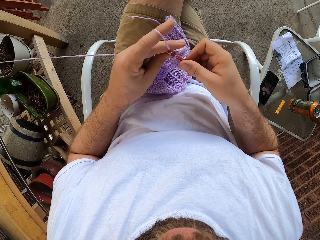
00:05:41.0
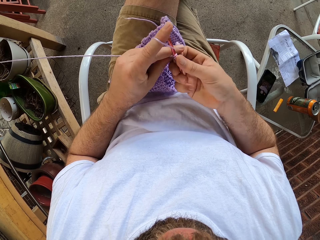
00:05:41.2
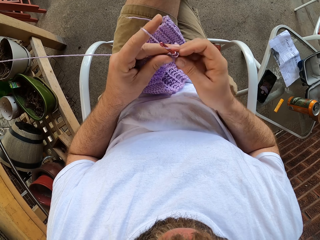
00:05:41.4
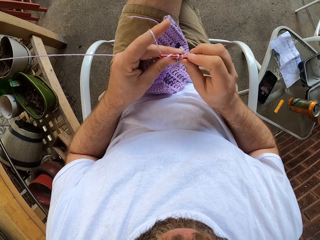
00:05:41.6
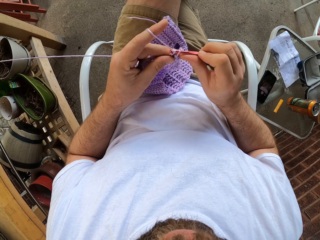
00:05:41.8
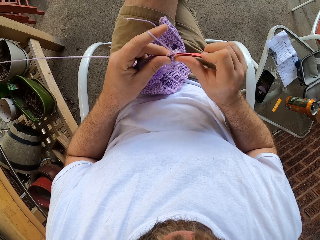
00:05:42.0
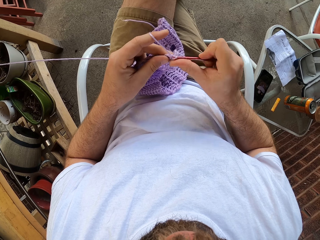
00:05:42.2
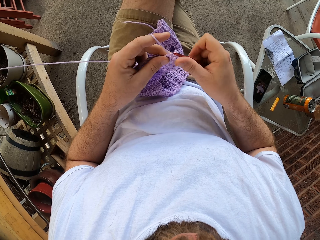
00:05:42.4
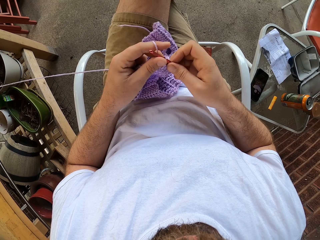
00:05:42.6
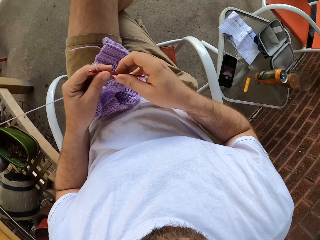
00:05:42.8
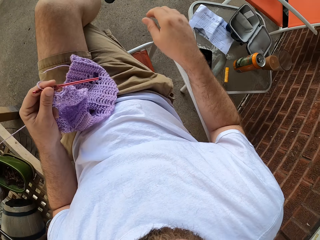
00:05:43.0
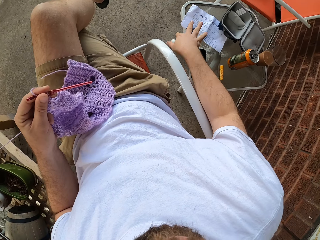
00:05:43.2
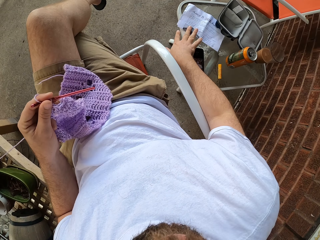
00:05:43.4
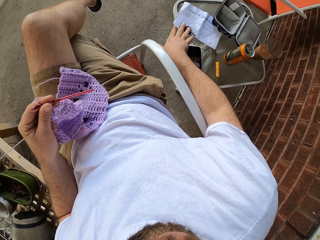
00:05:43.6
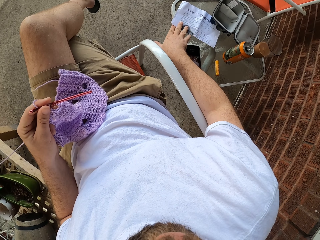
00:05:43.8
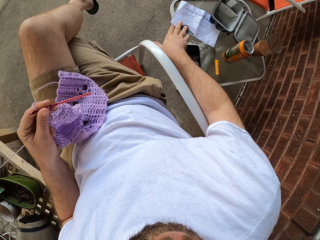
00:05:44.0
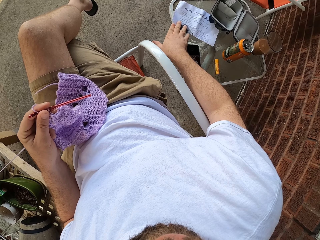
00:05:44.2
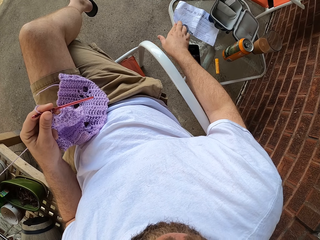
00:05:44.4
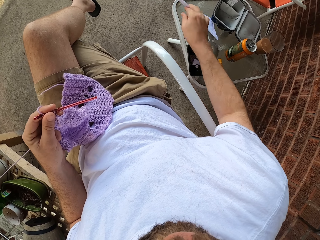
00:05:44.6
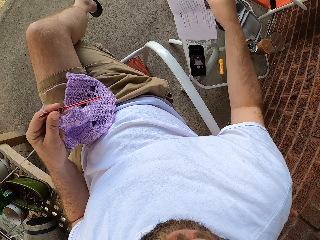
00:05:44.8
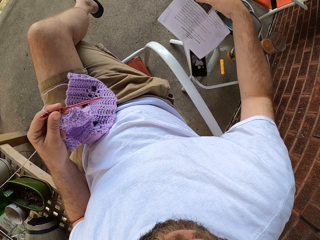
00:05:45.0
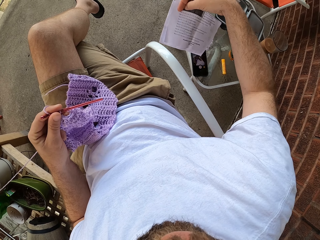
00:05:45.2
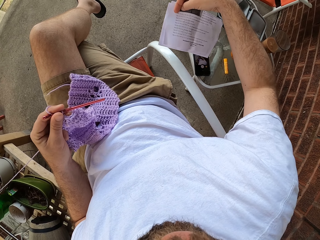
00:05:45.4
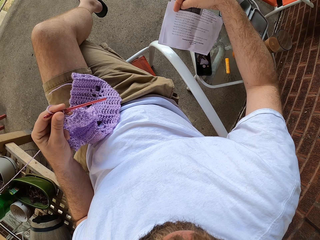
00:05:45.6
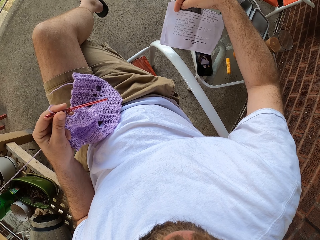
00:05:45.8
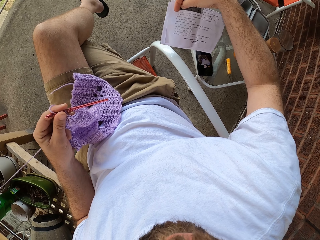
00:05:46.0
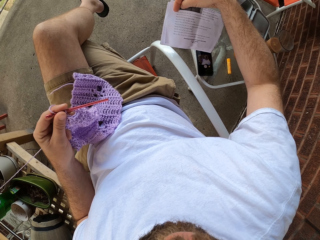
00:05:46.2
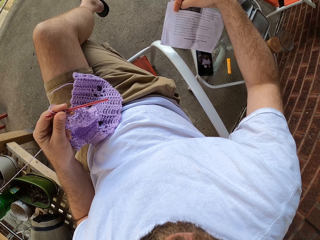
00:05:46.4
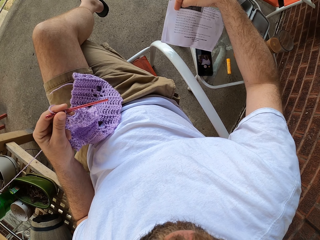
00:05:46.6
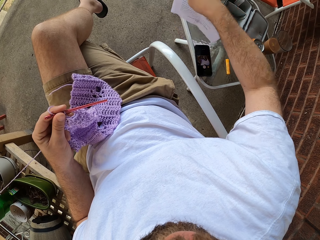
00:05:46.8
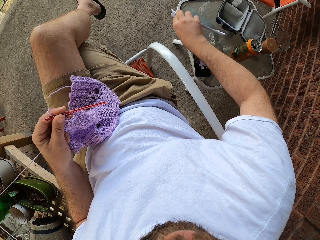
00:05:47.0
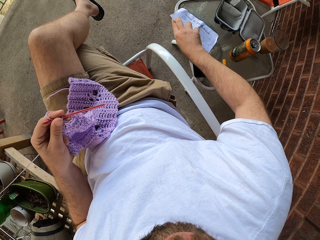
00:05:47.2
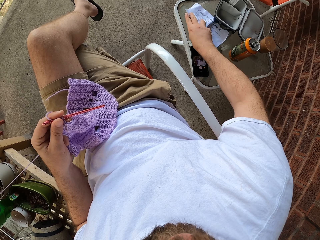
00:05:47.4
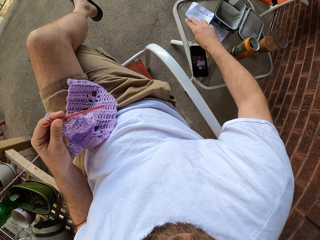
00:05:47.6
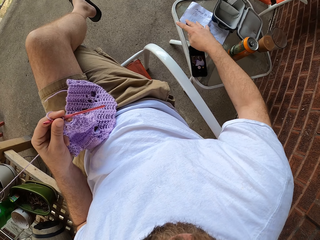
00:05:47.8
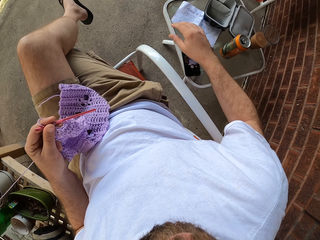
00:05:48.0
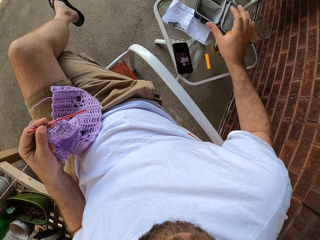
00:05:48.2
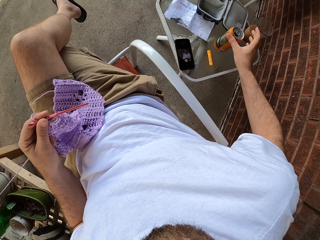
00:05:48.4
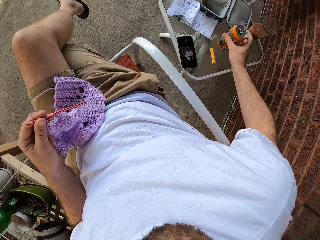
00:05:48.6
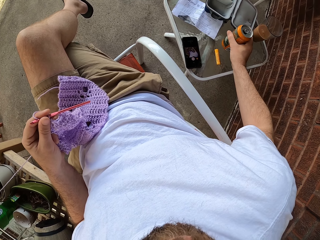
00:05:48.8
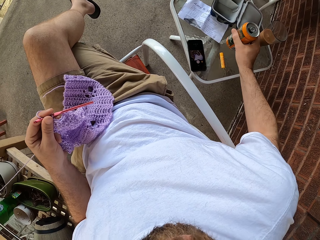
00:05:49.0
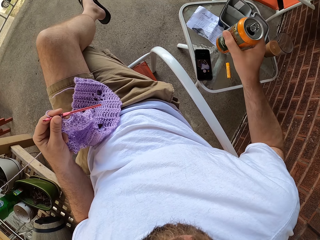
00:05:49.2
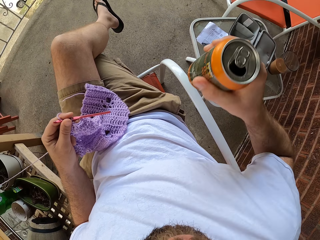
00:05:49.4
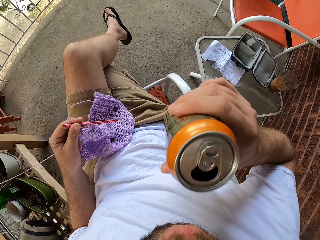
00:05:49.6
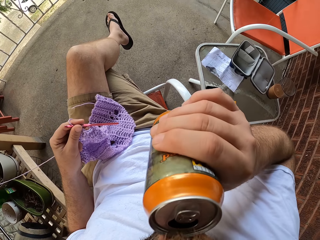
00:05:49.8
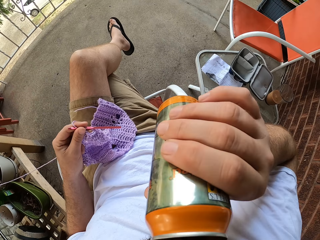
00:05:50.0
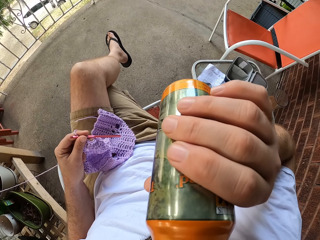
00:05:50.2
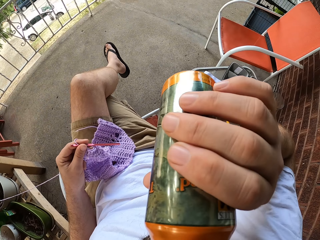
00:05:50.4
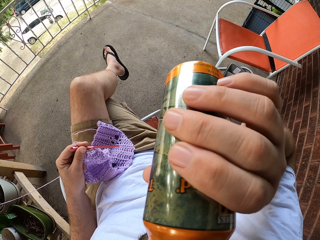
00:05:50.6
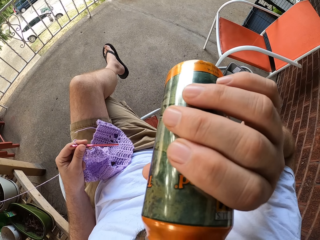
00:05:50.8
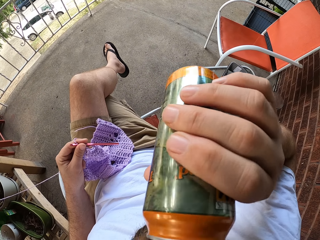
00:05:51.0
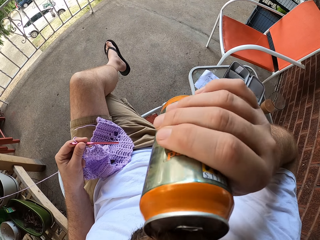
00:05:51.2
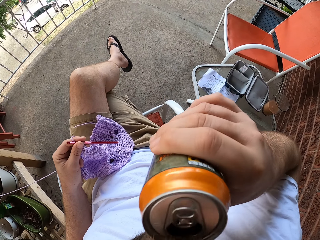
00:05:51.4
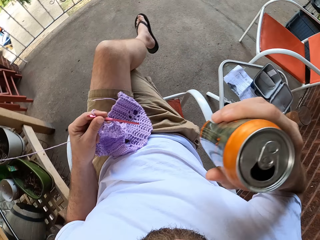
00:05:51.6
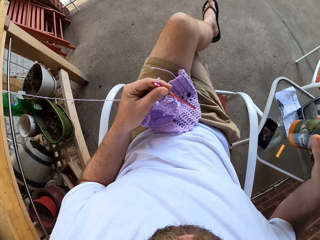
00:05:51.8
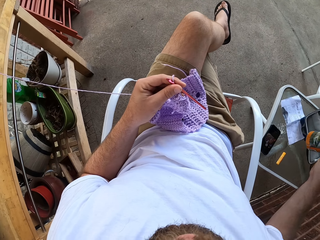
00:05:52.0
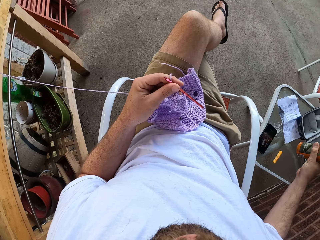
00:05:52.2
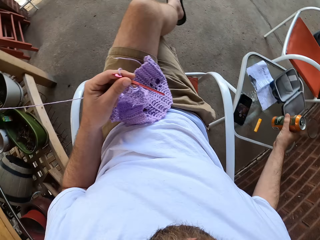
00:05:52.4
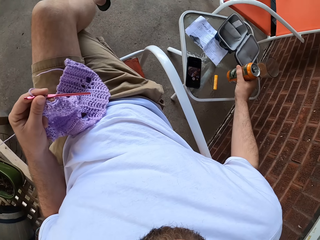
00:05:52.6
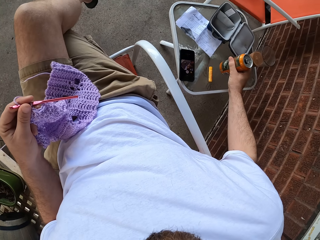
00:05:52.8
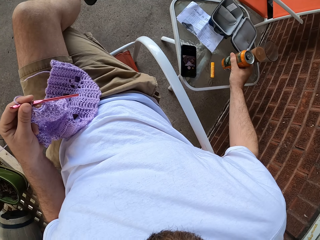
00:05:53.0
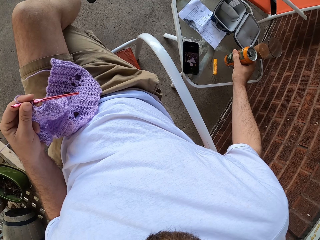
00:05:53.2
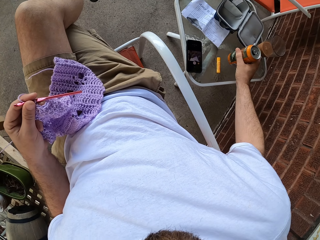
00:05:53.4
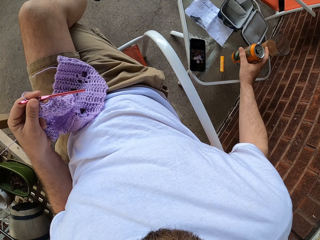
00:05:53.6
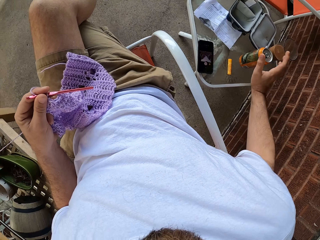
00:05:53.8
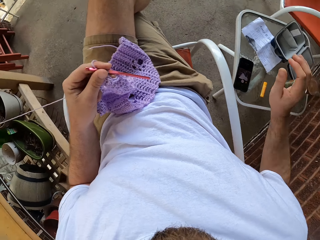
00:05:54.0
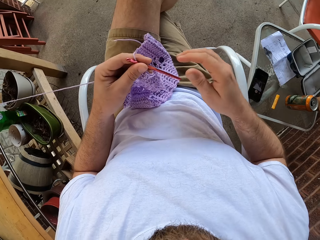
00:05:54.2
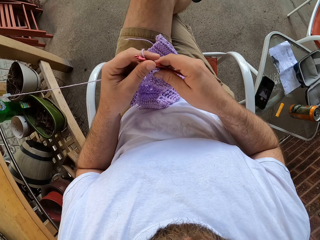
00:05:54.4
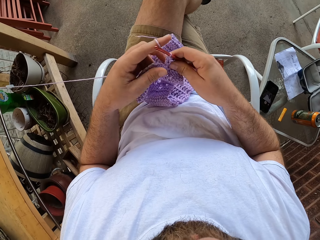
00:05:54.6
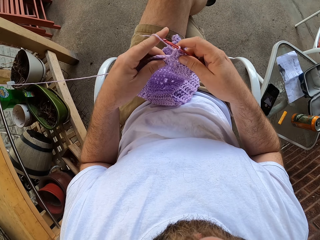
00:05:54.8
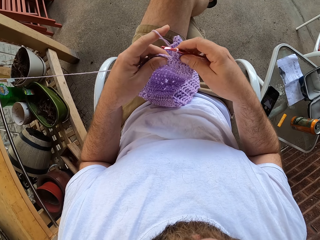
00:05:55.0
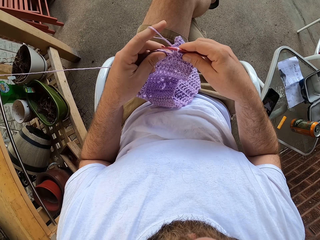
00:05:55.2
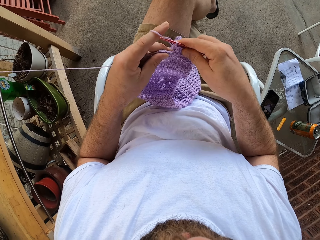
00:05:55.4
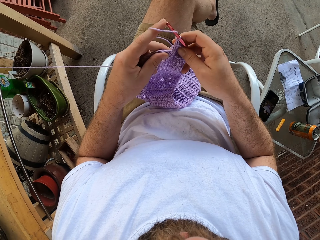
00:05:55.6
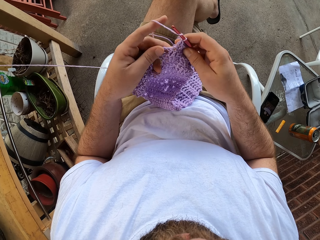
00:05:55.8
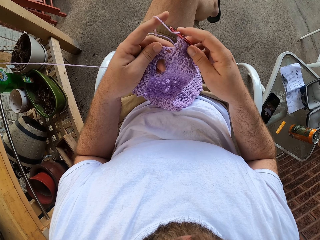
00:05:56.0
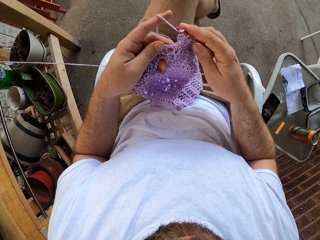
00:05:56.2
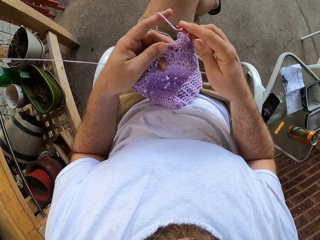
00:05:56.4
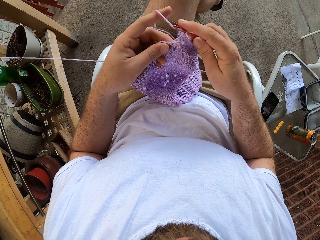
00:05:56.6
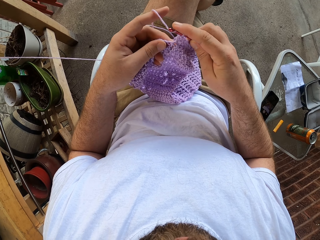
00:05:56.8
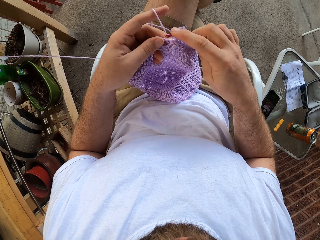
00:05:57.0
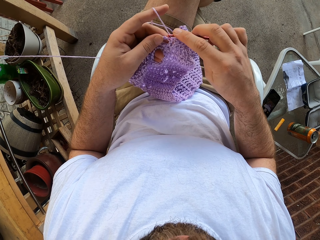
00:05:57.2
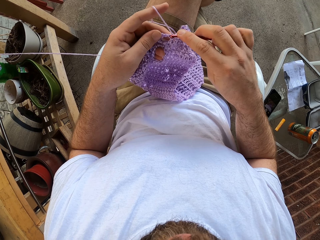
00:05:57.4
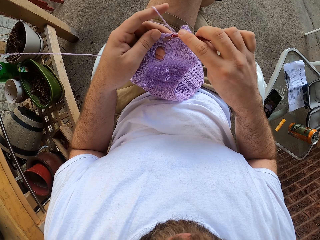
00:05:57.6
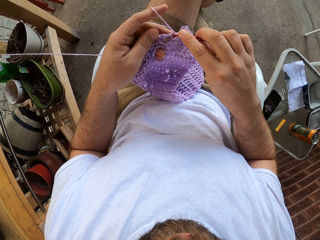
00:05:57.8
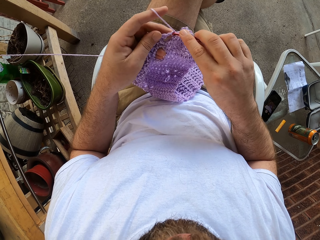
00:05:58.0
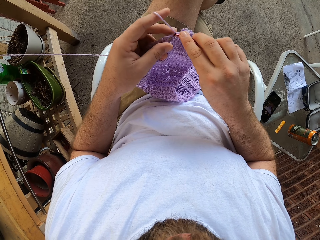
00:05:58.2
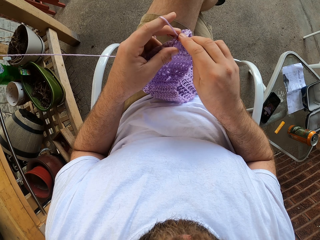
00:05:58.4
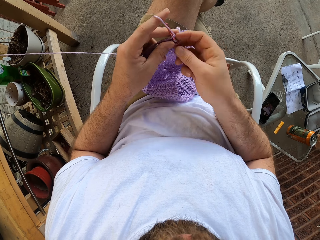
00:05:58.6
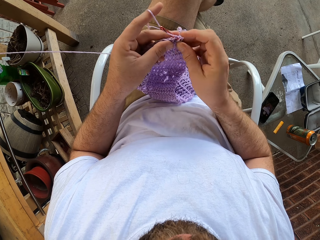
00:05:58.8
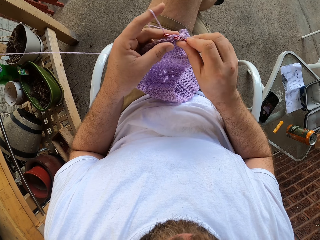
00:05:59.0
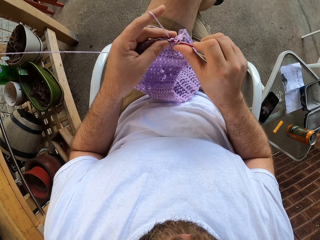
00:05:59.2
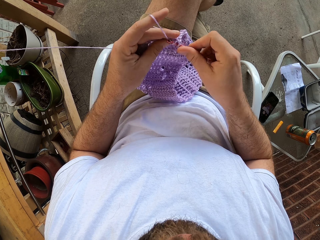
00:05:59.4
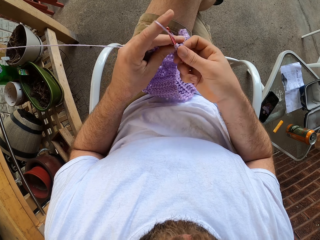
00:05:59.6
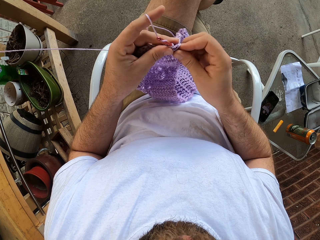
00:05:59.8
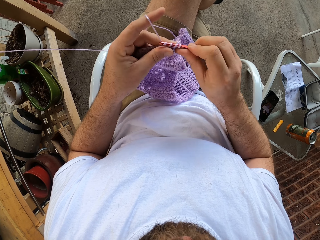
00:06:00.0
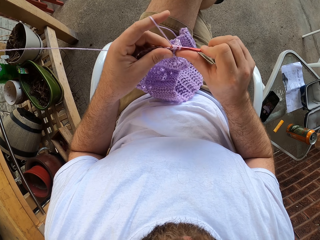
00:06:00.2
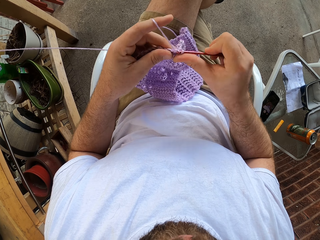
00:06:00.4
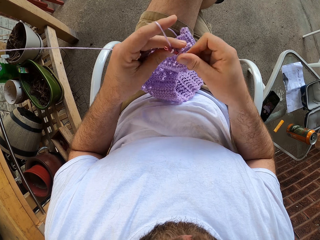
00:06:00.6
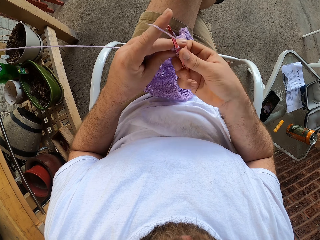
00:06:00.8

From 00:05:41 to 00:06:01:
The camera wearer reaches for a paper on the table. He picks up the paper from the table with his right hand. He turns the paper over. He holds the paper with his right hand. He puts the paper beneath a small kit bag on the table with his right hand. He picks up a can drink from the table with his right hand. He drinks from the can. He drops the can drink on the table with his right hand. He knits the yarn into a knitted garment with the knitting pin.

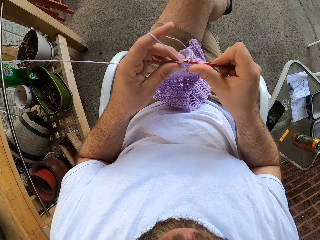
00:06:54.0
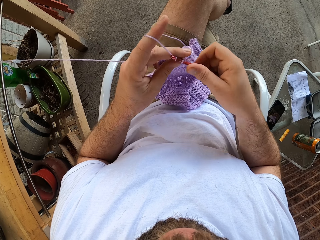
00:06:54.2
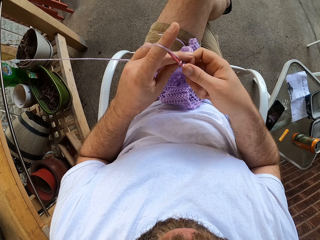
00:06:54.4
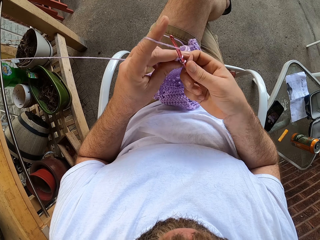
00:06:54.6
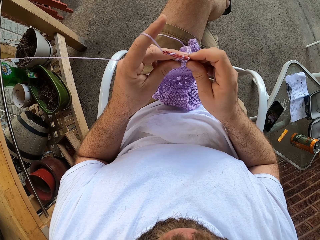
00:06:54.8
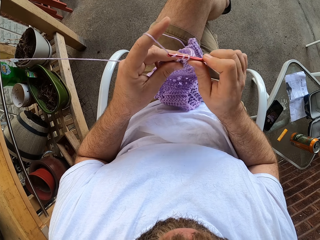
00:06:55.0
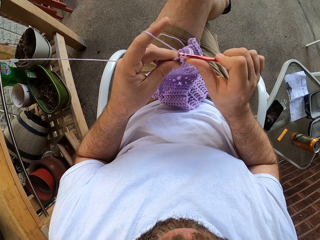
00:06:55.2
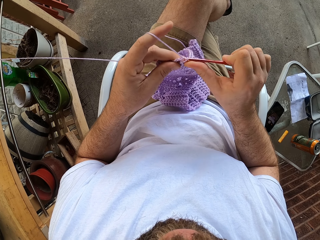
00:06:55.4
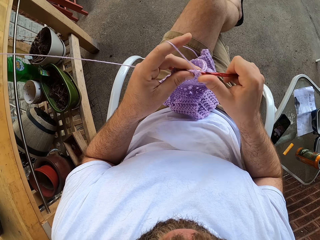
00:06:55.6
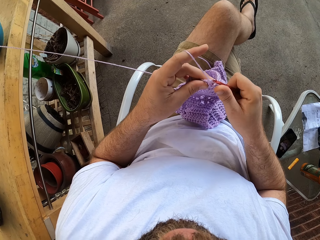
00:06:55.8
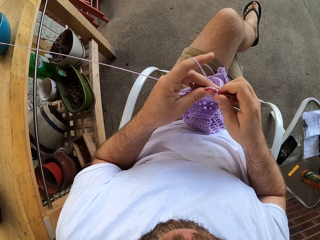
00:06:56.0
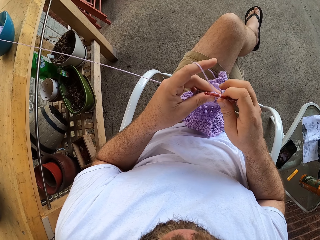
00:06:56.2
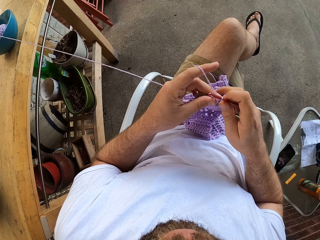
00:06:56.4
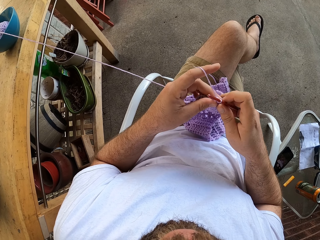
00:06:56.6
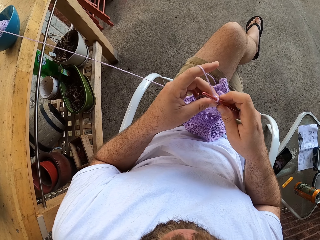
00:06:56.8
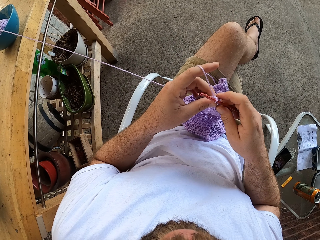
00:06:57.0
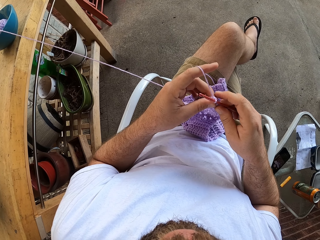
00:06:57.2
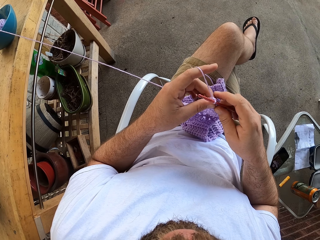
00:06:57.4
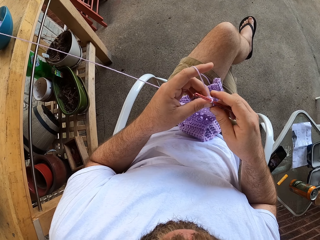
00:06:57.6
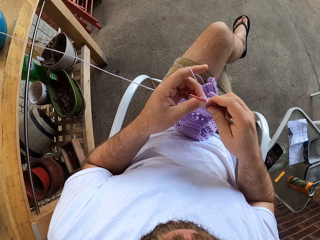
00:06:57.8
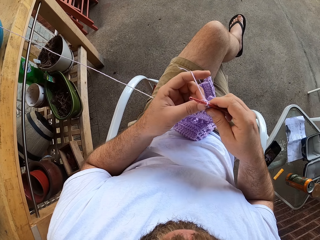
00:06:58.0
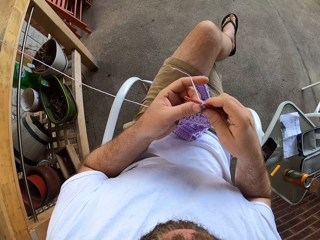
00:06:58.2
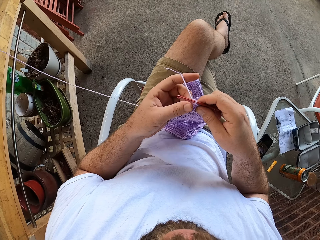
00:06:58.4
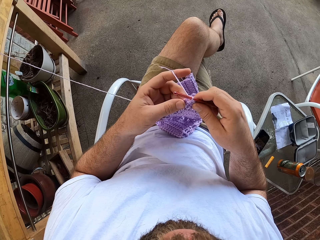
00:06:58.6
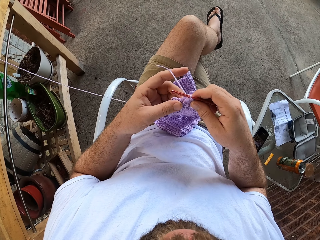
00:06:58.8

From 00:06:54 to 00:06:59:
The camera wearer looks at fabric.
